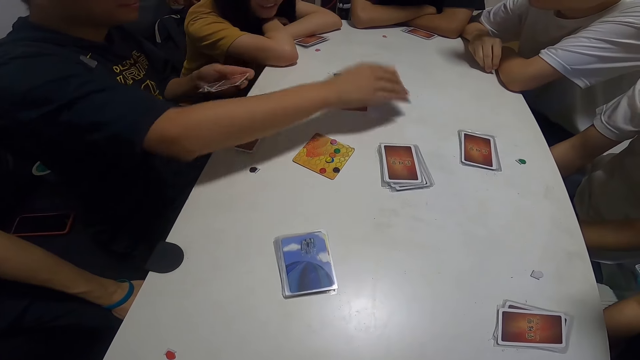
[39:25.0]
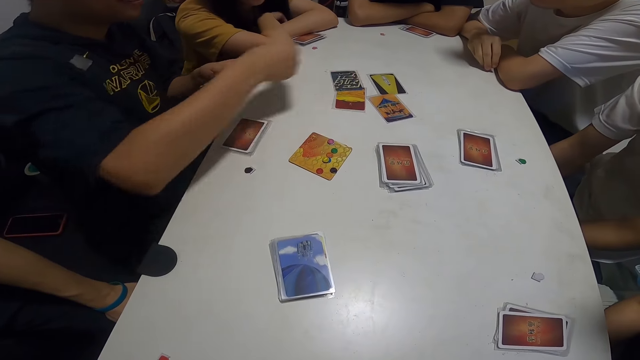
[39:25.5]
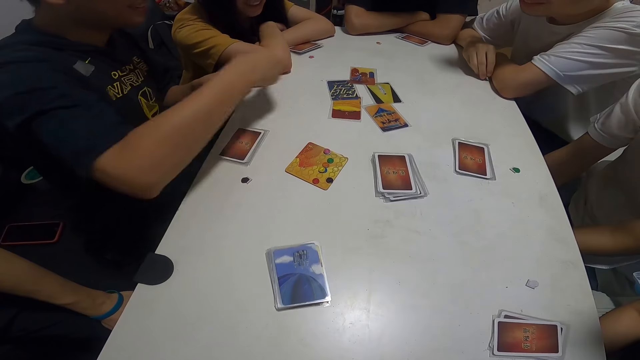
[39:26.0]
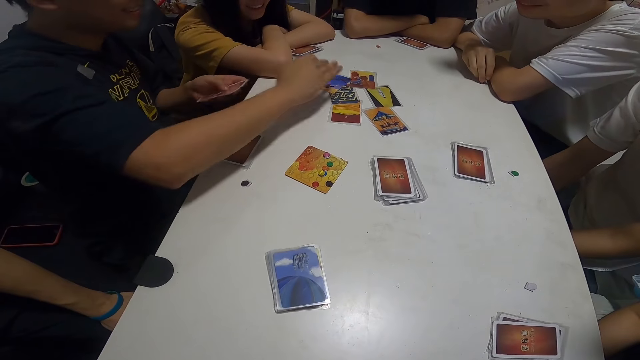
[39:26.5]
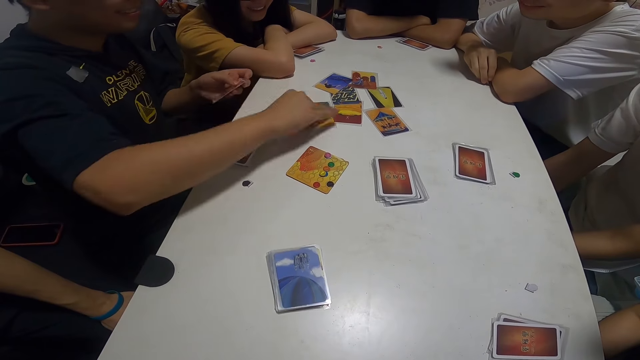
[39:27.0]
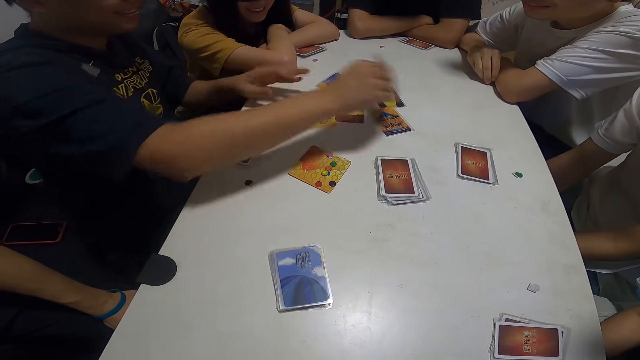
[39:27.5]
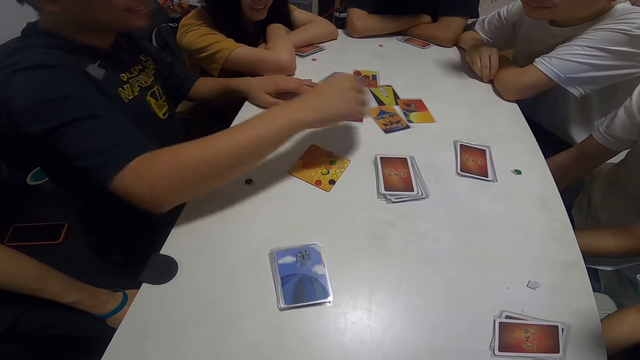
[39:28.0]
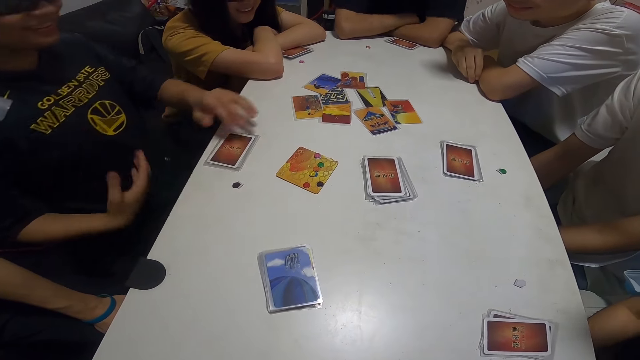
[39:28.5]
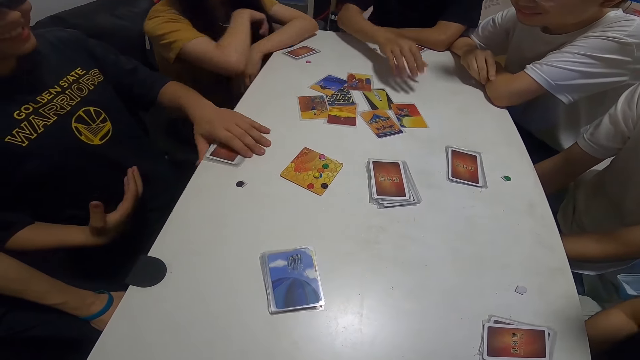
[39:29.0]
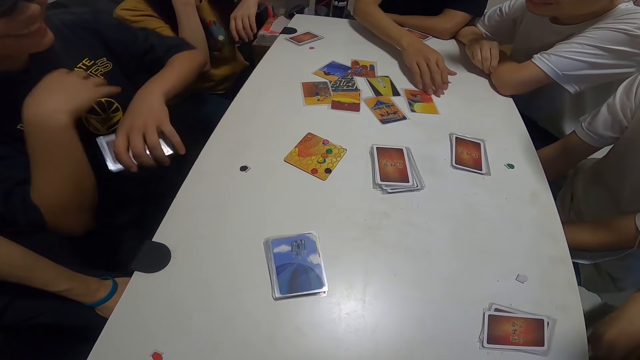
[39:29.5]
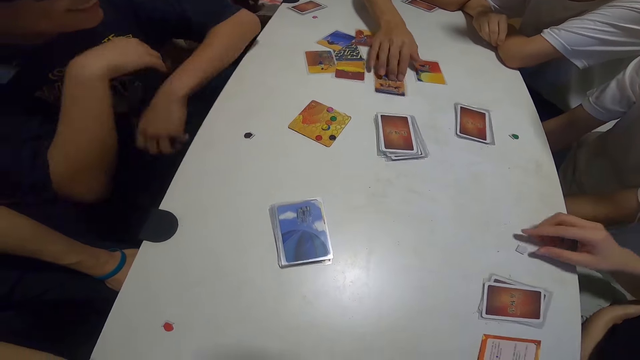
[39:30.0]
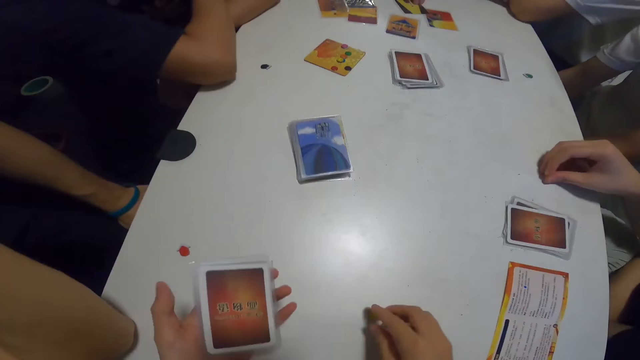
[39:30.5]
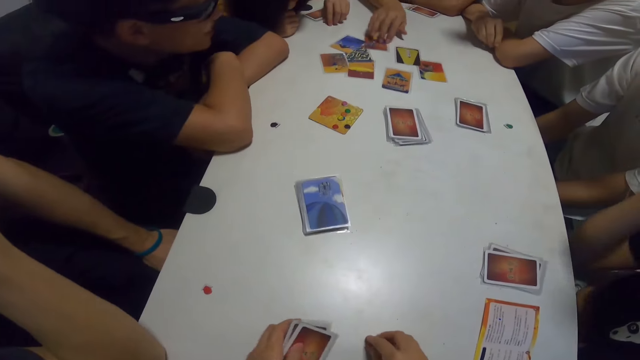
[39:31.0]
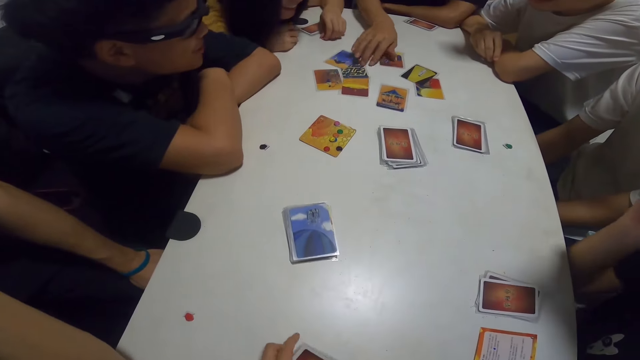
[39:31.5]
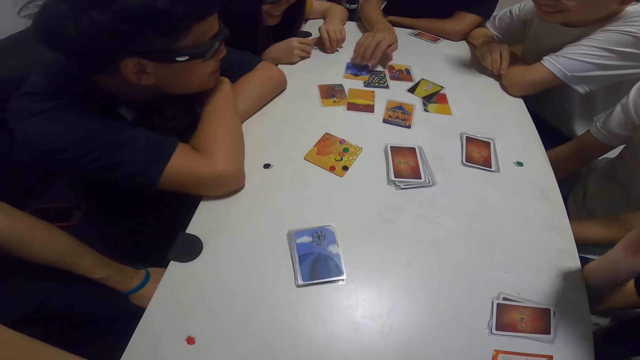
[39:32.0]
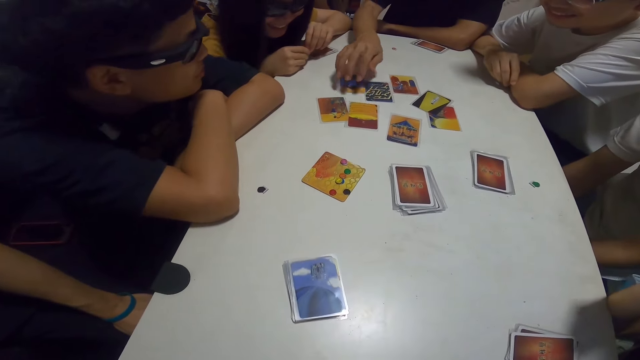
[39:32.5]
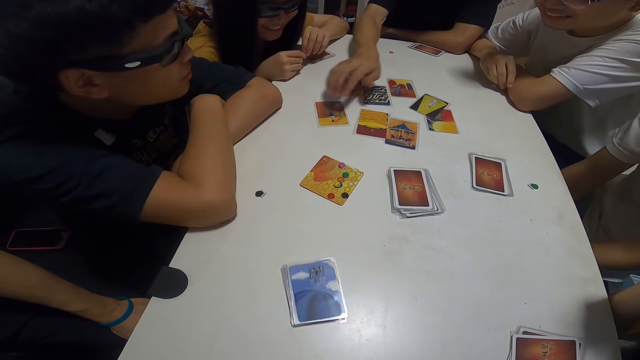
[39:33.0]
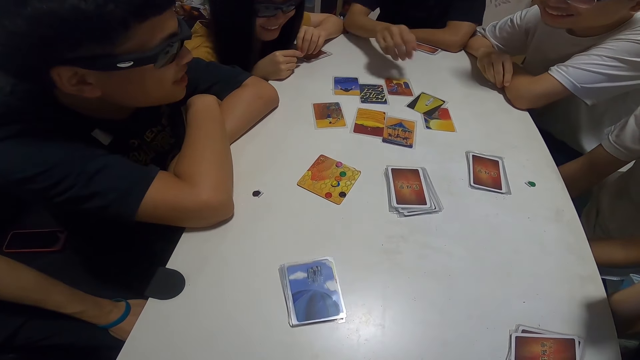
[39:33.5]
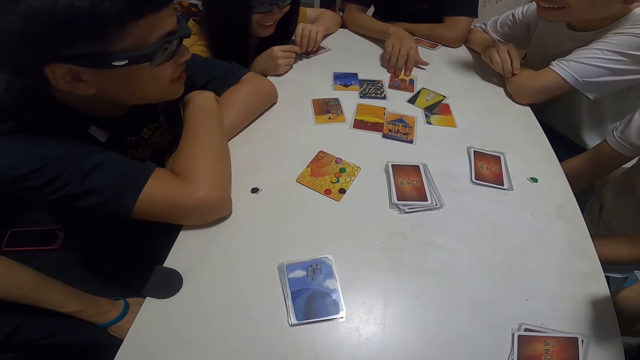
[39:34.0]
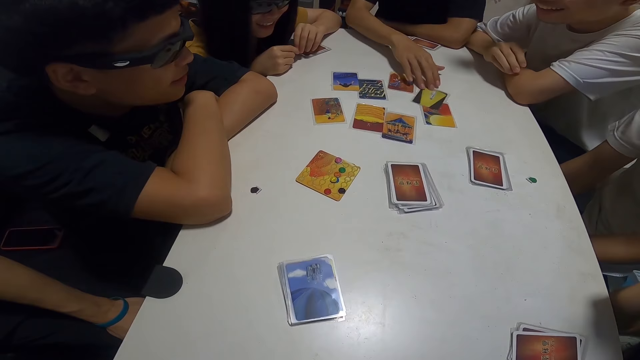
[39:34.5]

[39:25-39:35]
A man places the card on the table. He does it repeatedly. He packs his cards from the table. Another man arranges the cards on the table. A lady picks the white paper from the table. The camera wearer touches the yellow paper on the table. Another lady picks the pink paper from the table. A third man pulls the cards.

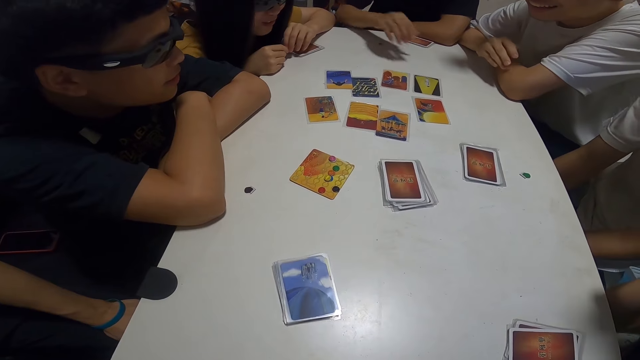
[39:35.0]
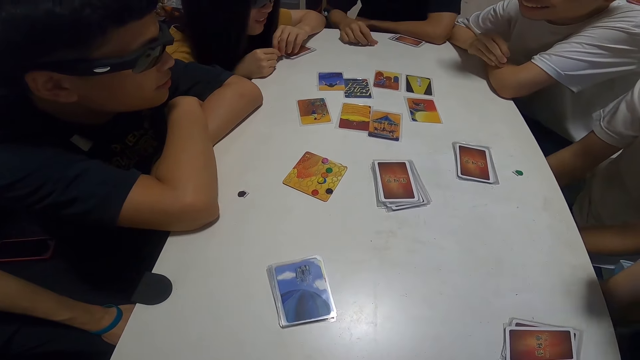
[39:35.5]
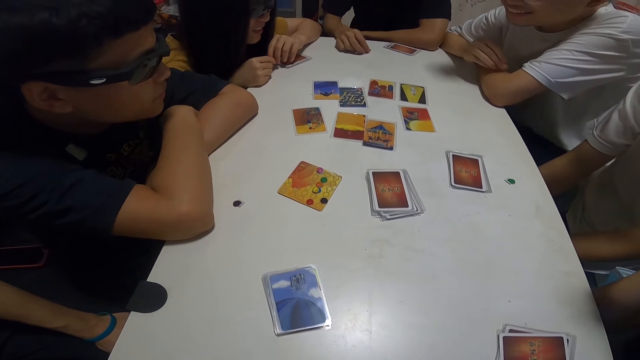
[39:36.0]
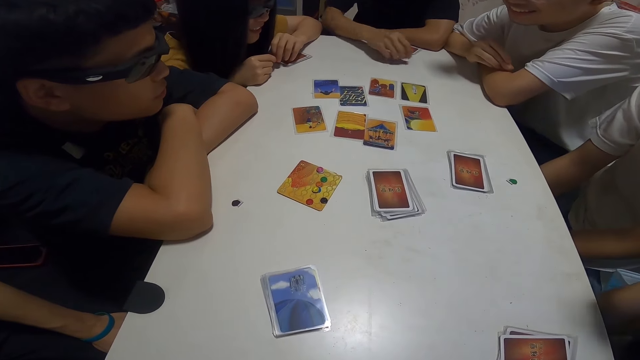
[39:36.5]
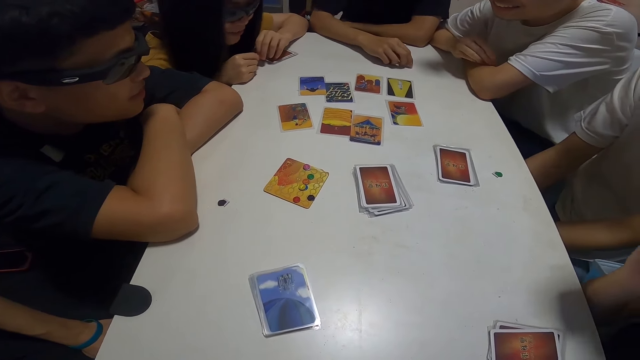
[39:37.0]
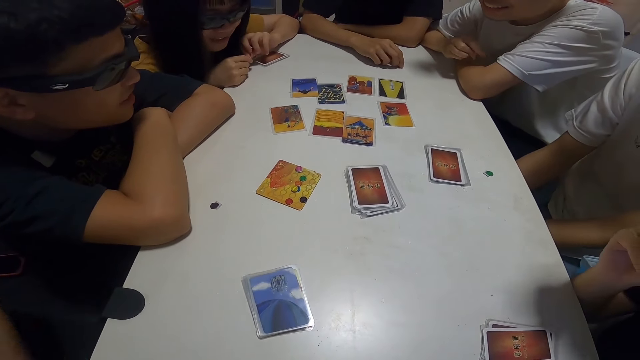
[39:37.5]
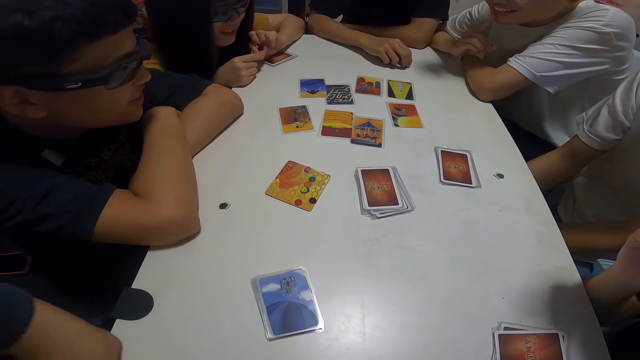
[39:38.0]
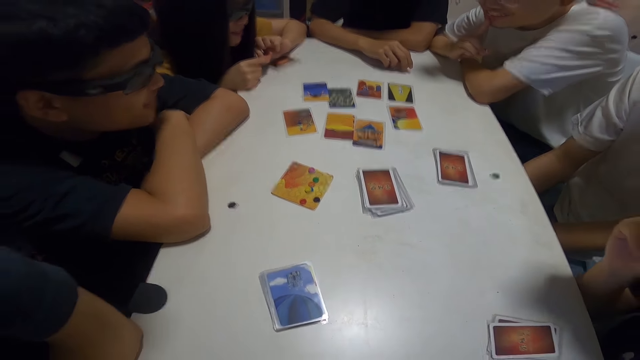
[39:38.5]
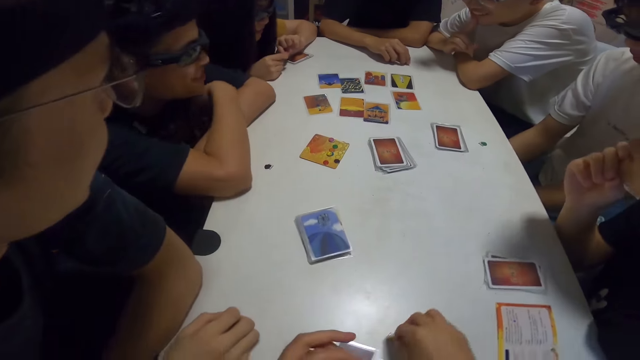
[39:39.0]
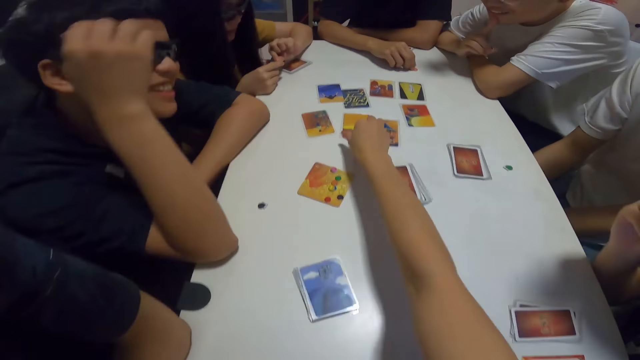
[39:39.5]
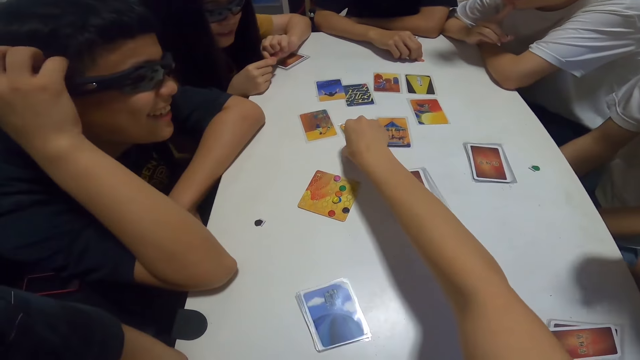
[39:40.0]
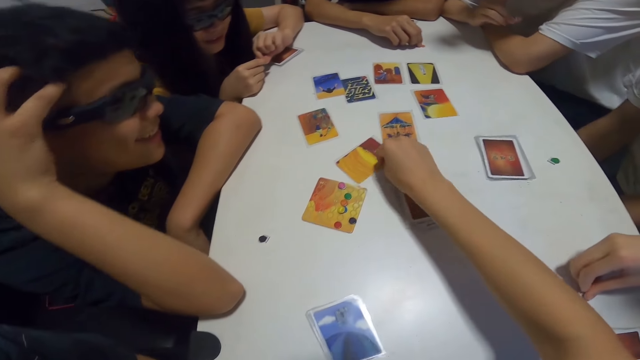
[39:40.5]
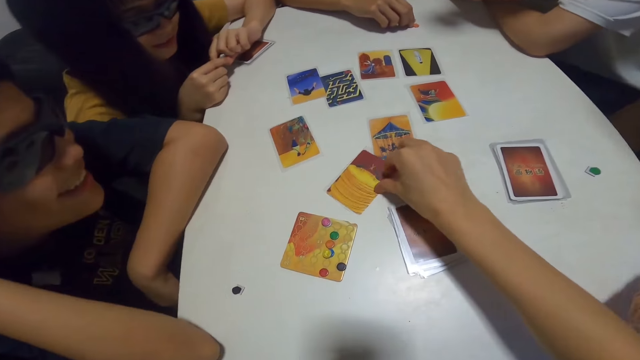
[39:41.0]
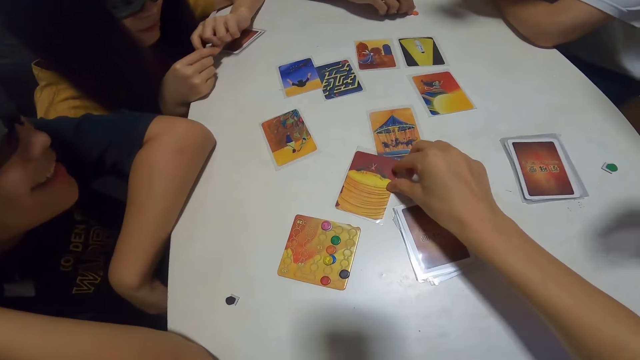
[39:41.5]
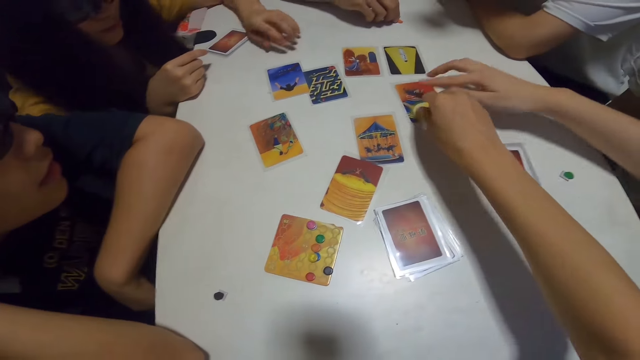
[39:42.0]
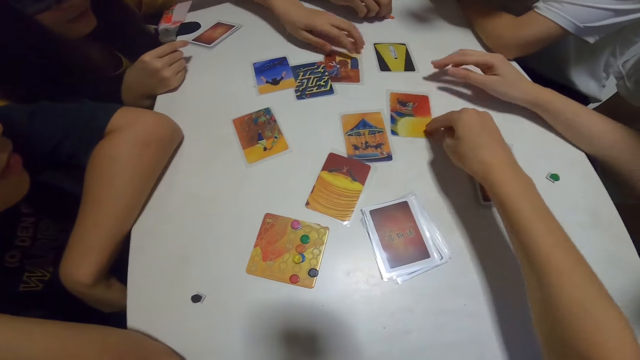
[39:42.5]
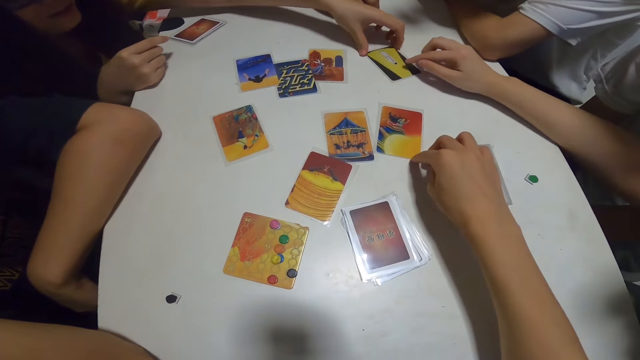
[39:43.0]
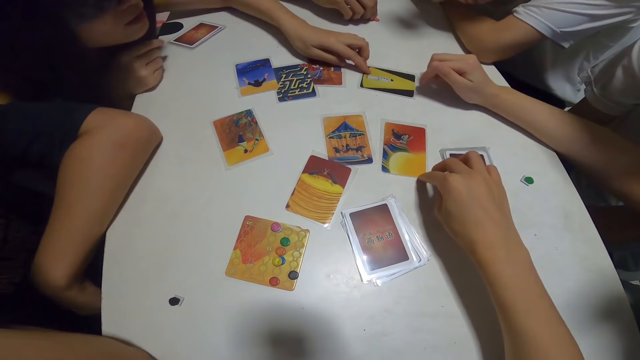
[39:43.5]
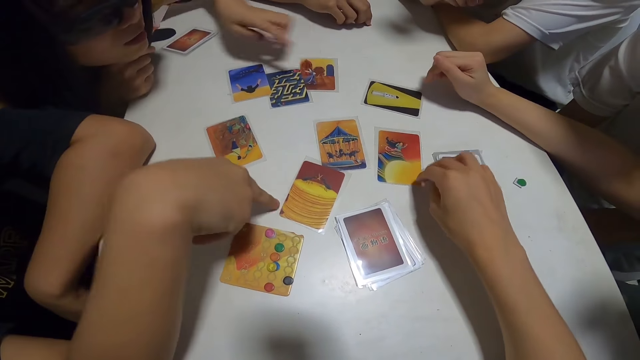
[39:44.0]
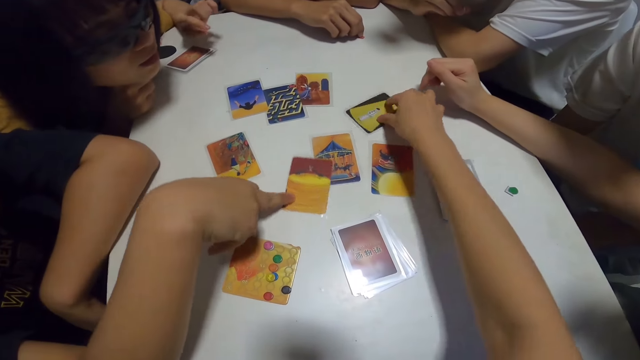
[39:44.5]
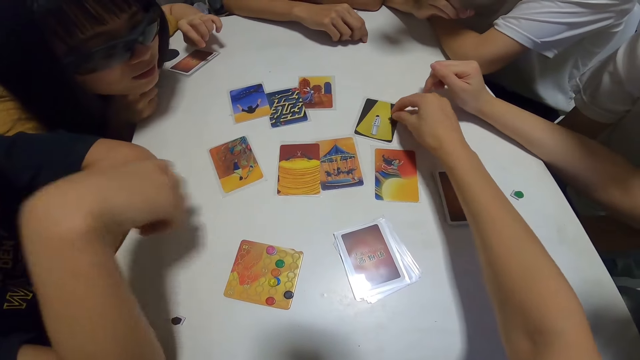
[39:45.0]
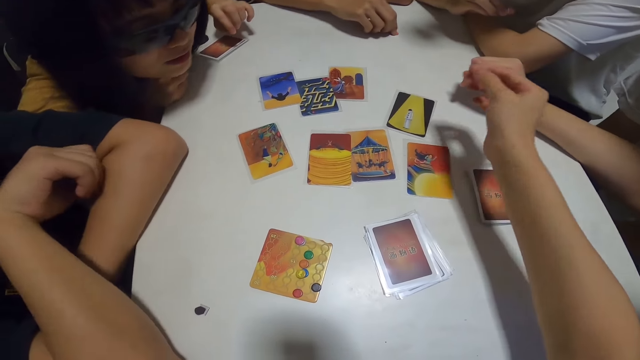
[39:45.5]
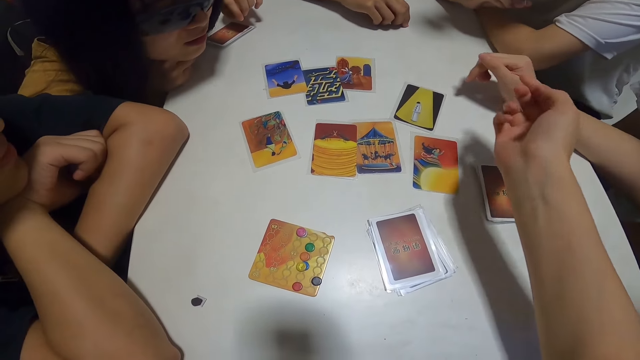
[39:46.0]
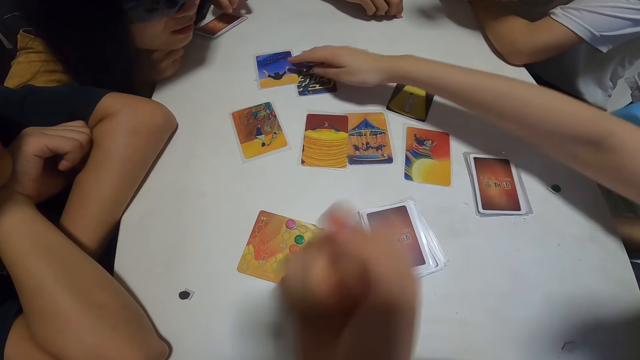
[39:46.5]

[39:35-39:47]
A man picks the brown paper from the table. Another man scratches his head. The camera wearer checks a card on the table. A lady drops the white paper on the table. The camera wearer pulls the card. The lady touches the card. The camera wearer checks the card on the table. Another lady moves the card on the table. The first lady touches the card. The other lady moves the card on the table. The second man moves the card on the table. The camera wearer checks the card on the table. The first lady touches the card.
